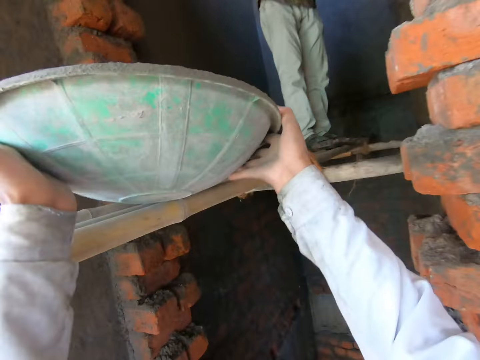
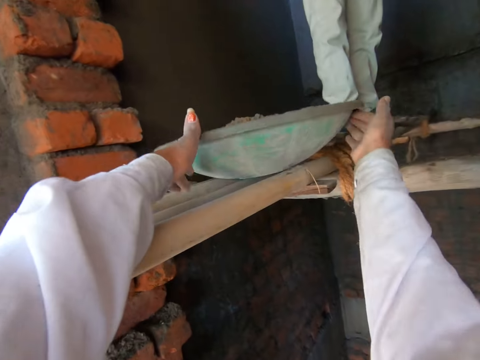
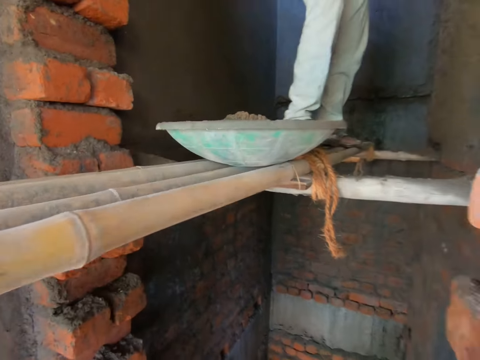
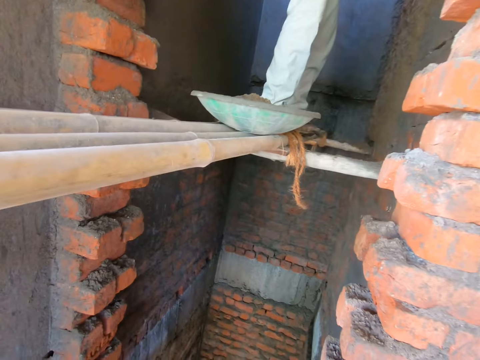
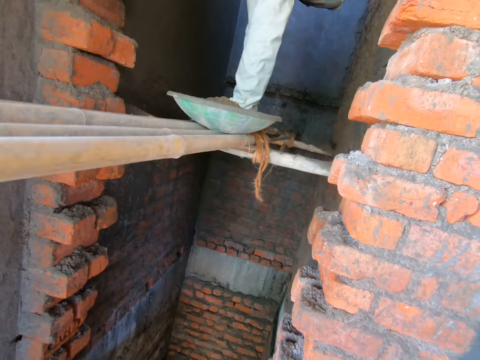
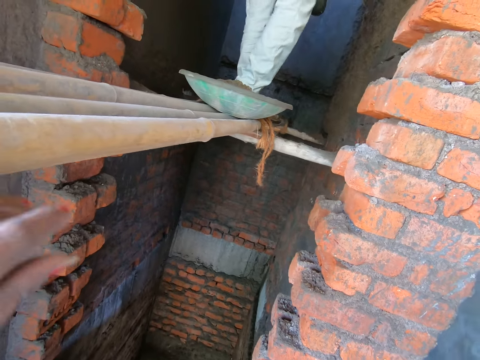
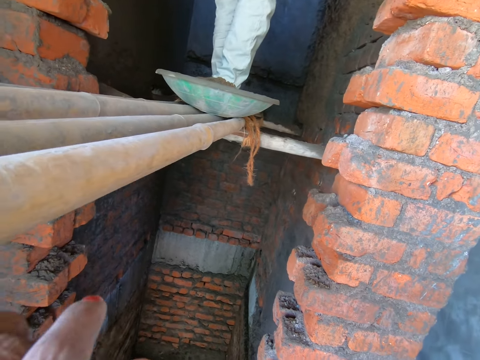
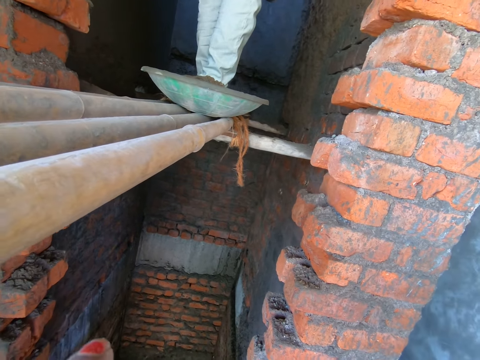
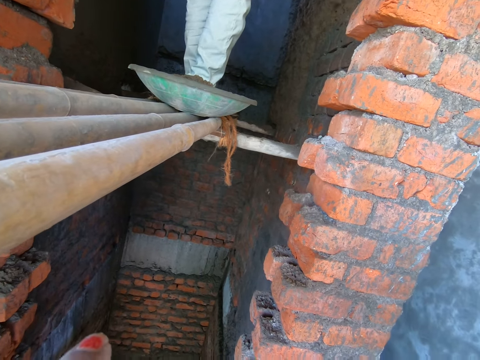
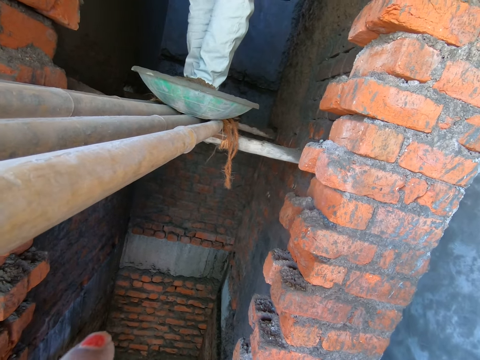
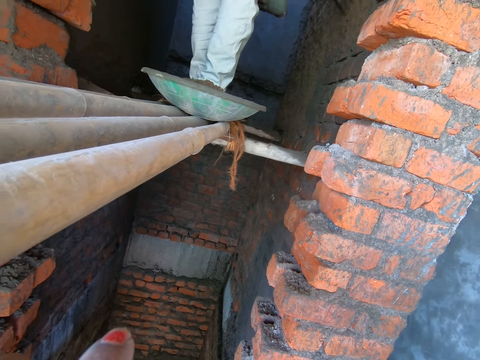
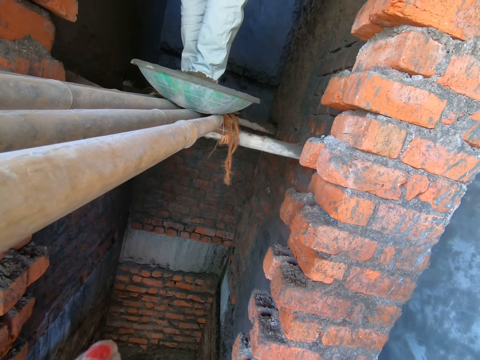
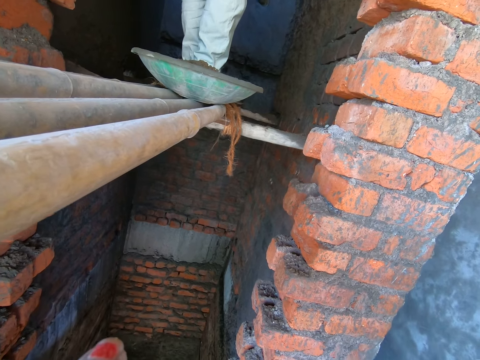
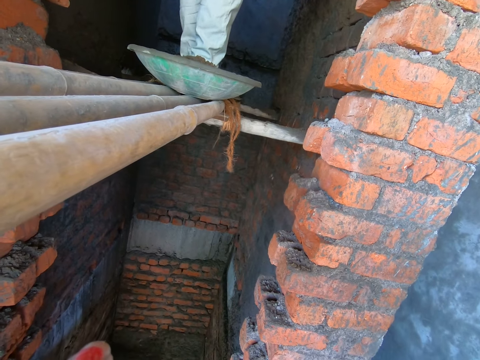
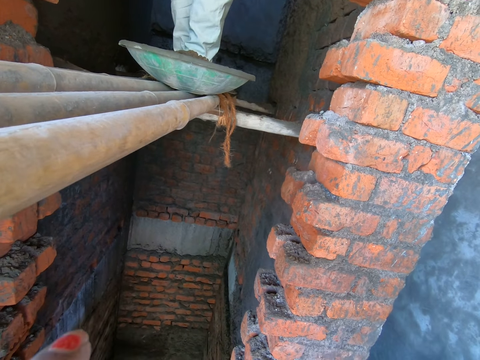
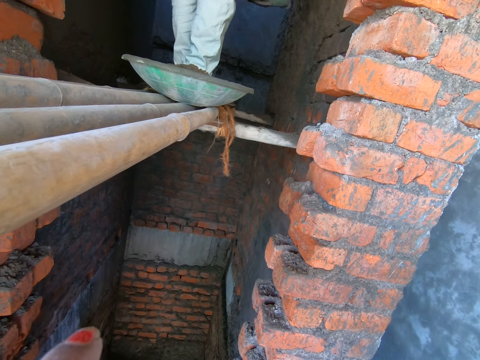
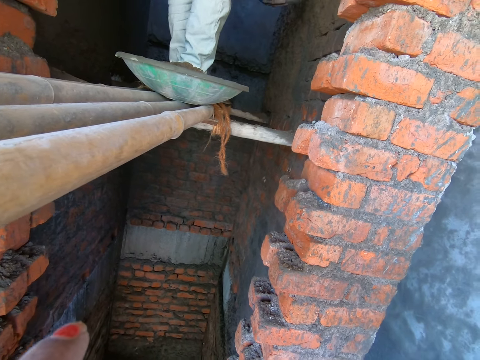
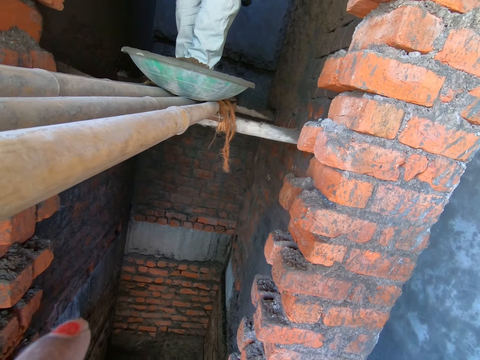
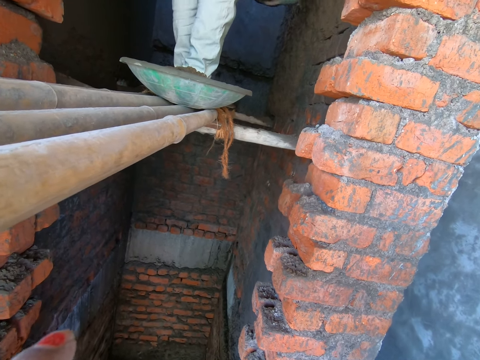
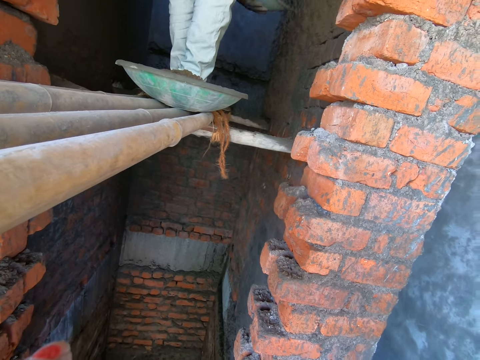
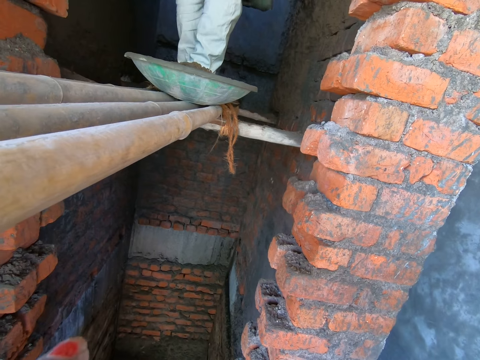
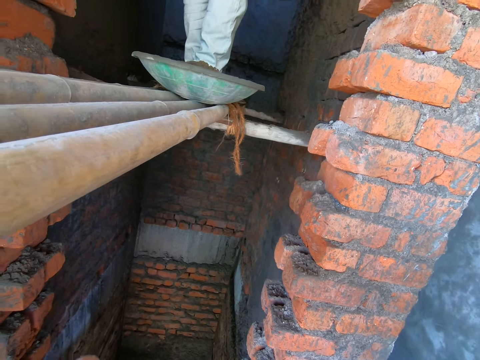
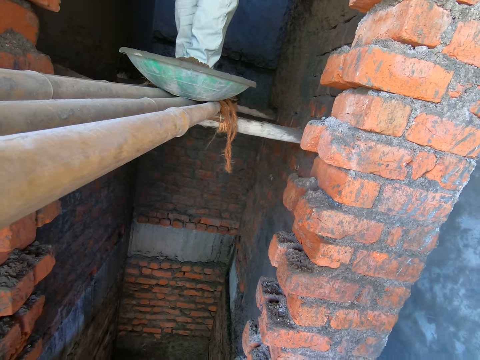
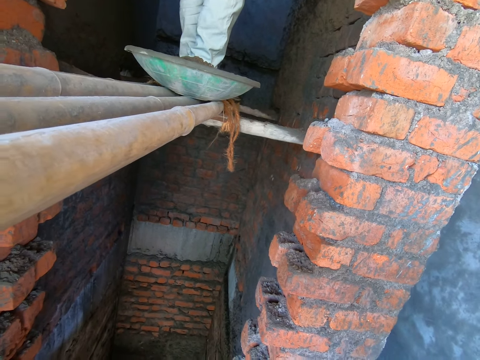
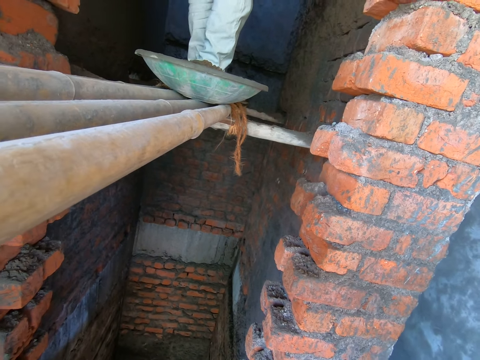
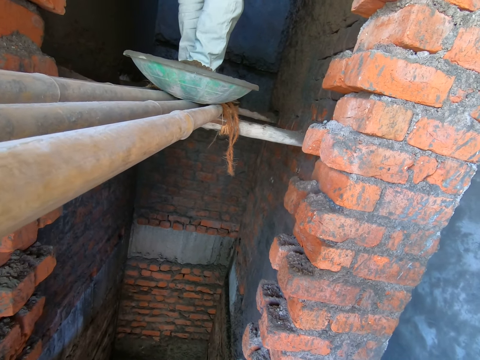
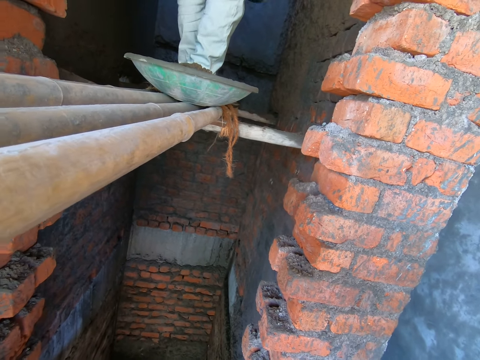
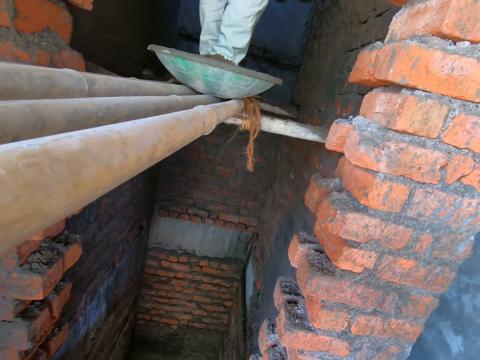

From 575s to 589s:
The camera wearer places the bowl onto the scaffold or rack with both hands. She holds the scaffold with her left hand. She stands close to the rack.

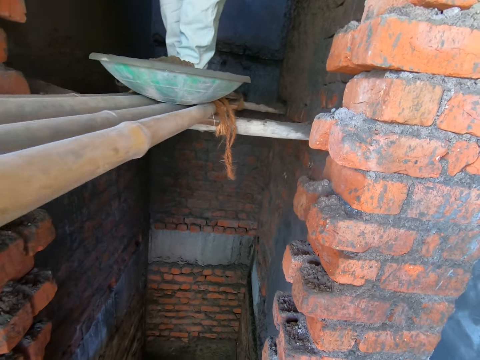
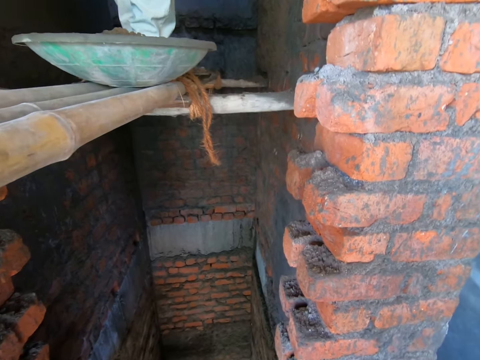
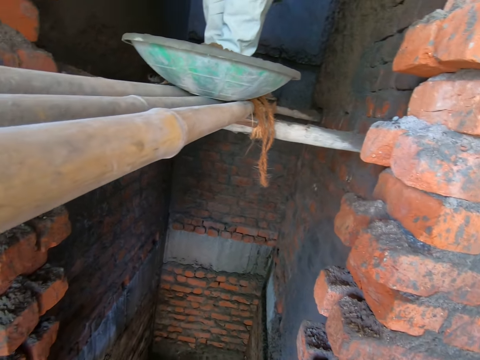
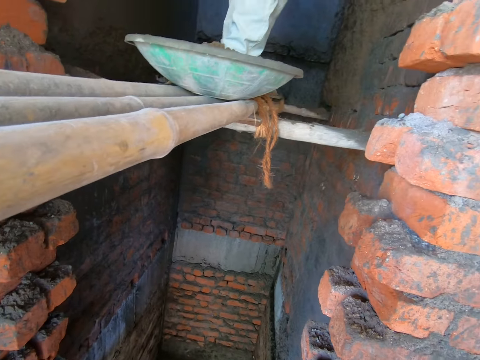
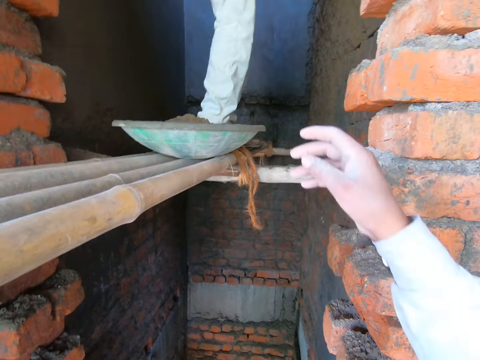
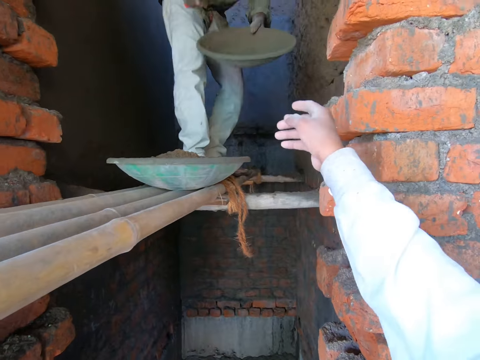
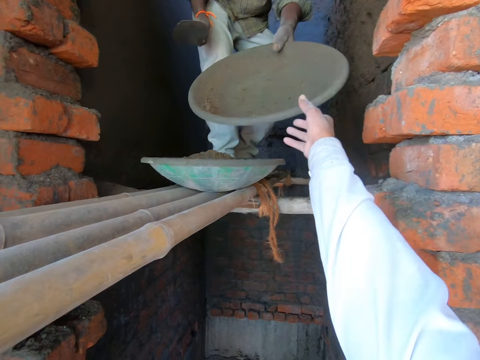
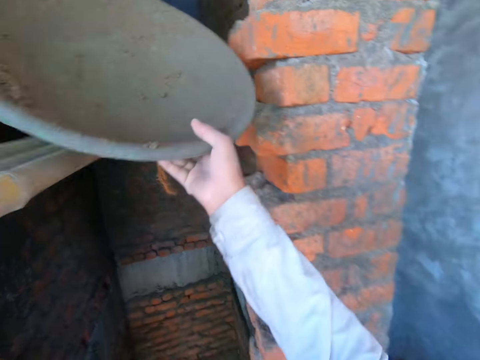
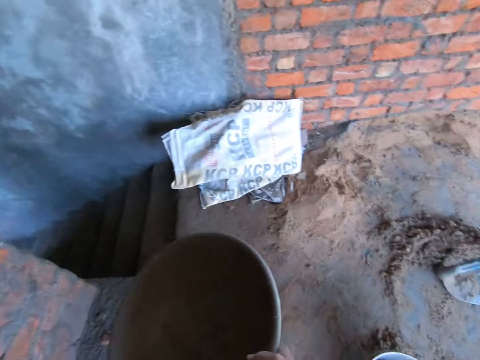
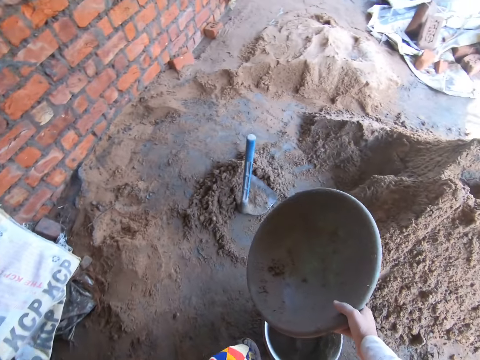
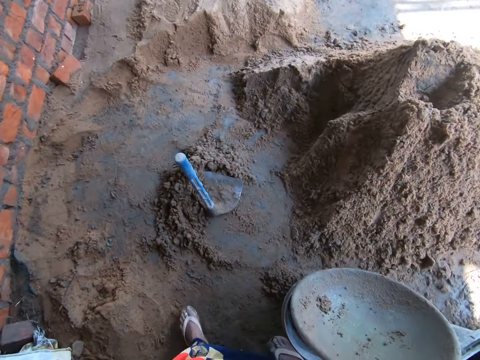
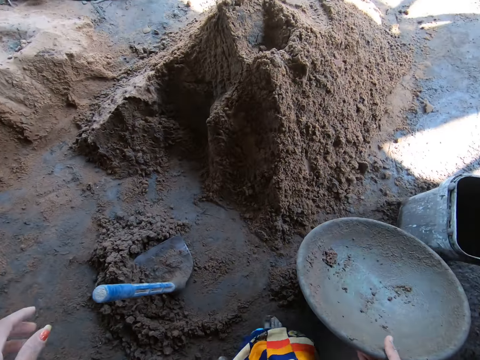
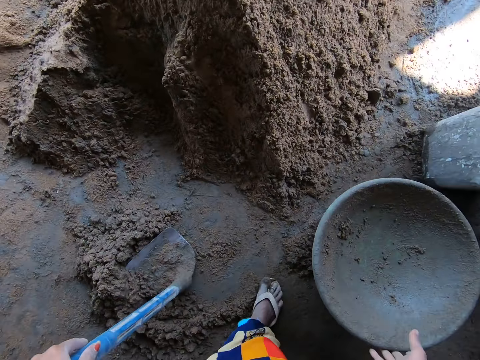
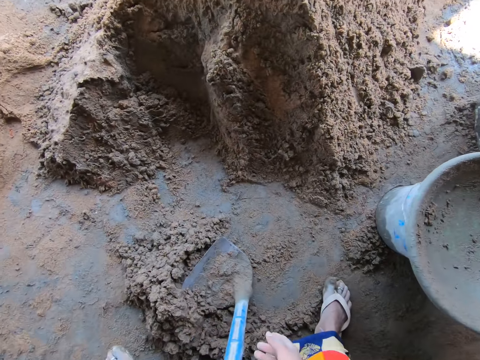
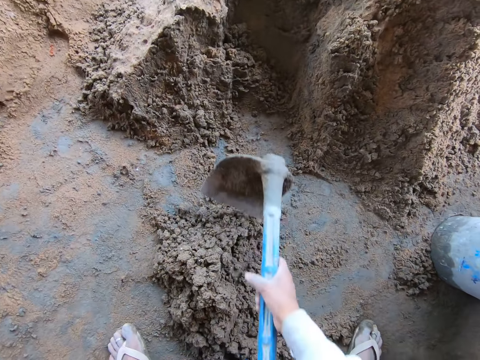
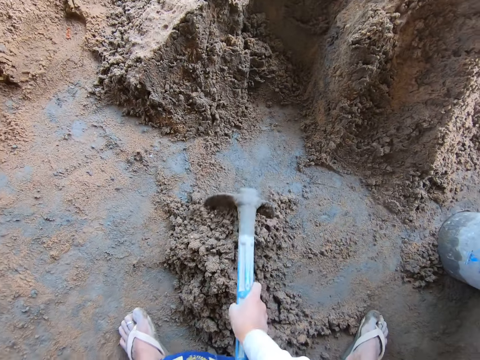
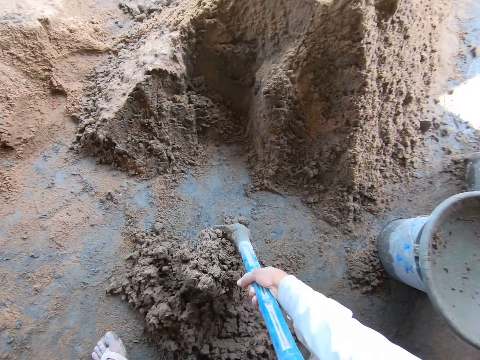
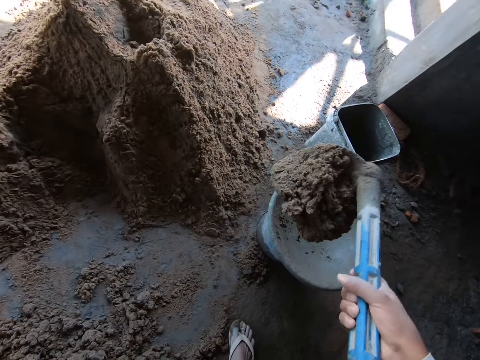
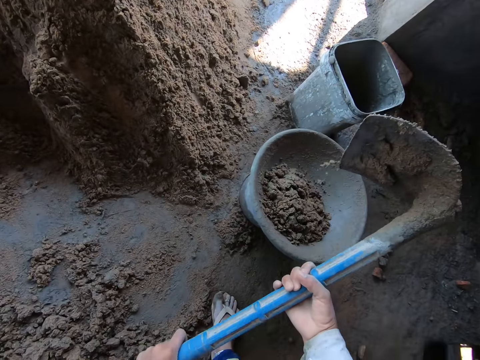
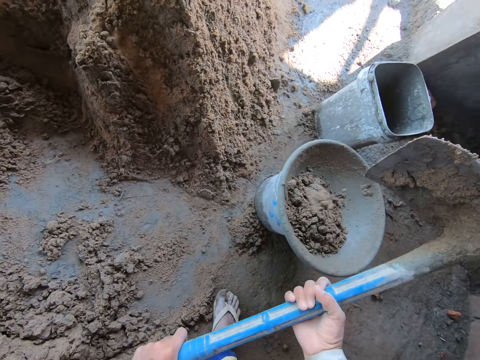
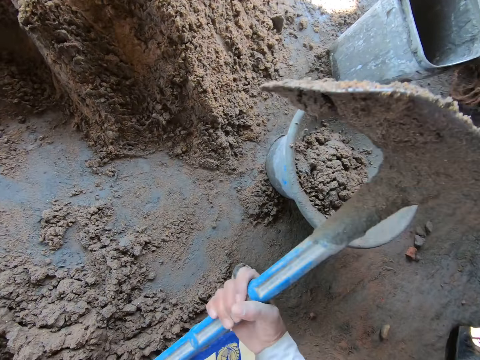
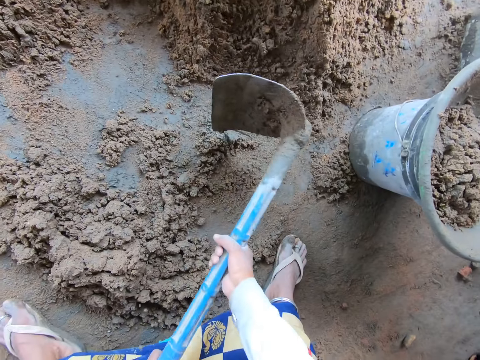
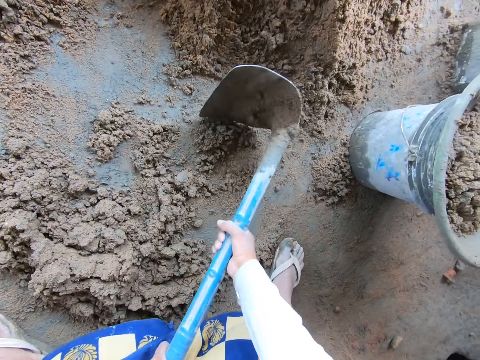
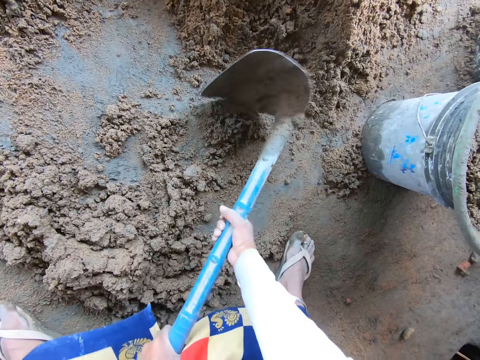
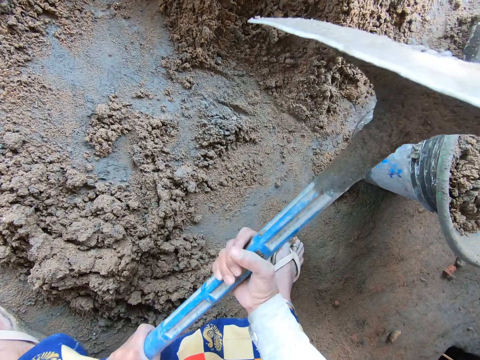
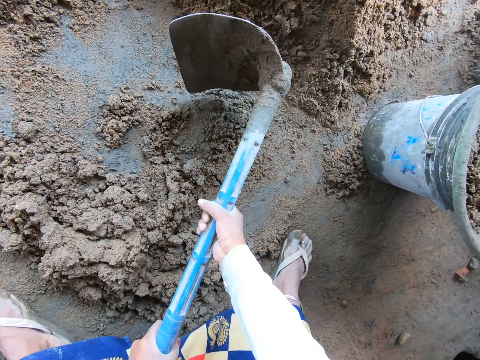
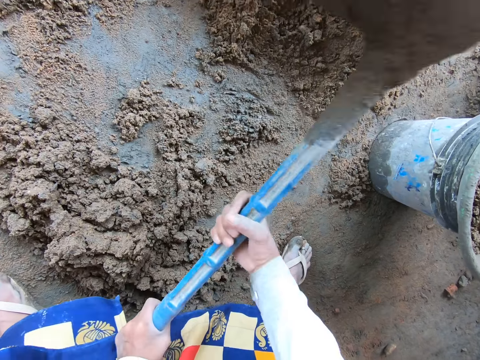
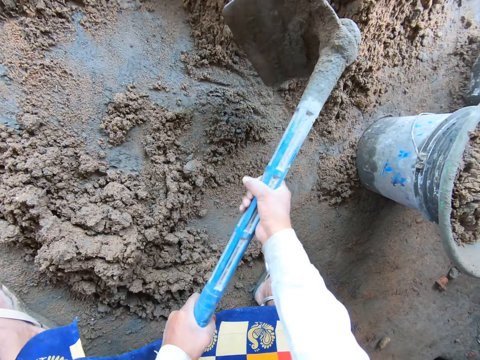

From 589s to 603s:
The camera wearer collects the bowl from a man with her right hand. She places the bowl onto the bucket. She picks the hoe from the ground with both hands. She scoops mortar from the ground into the bowl with the hoe in both hands. She shakes the hoe.
